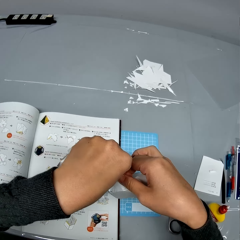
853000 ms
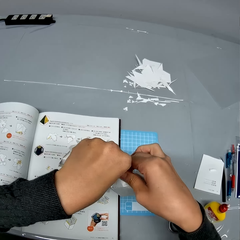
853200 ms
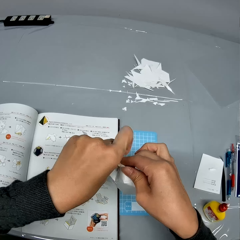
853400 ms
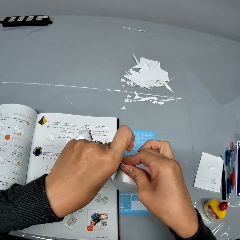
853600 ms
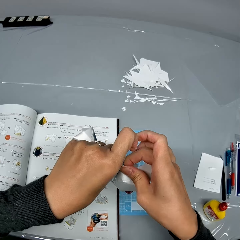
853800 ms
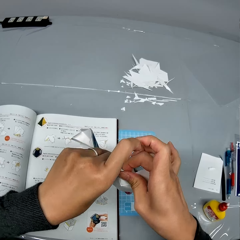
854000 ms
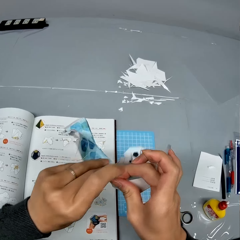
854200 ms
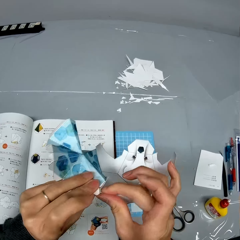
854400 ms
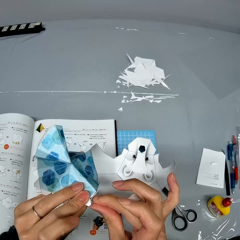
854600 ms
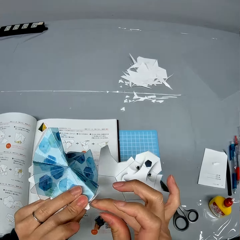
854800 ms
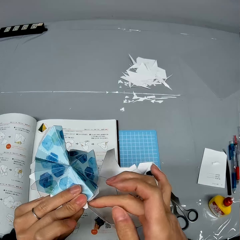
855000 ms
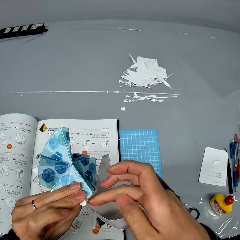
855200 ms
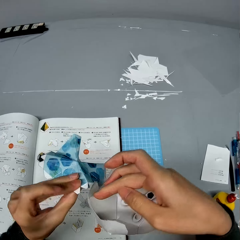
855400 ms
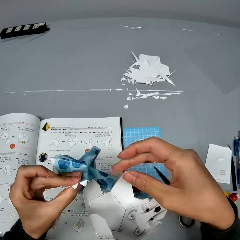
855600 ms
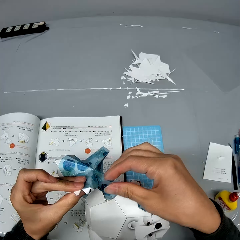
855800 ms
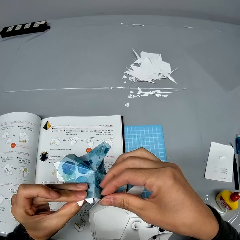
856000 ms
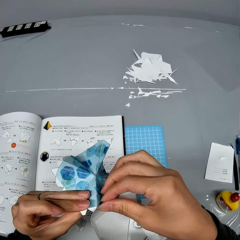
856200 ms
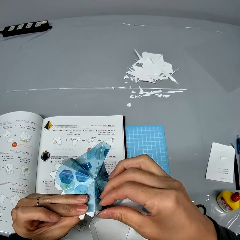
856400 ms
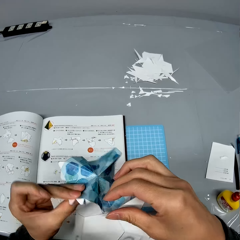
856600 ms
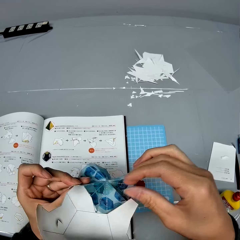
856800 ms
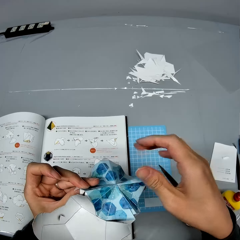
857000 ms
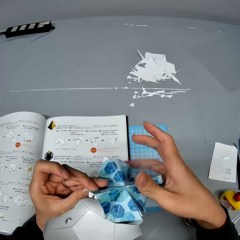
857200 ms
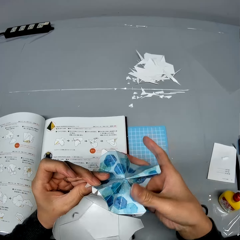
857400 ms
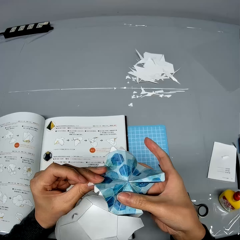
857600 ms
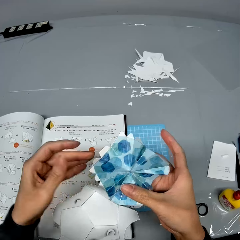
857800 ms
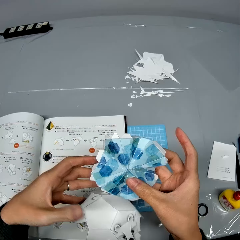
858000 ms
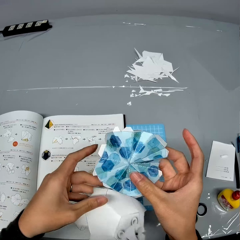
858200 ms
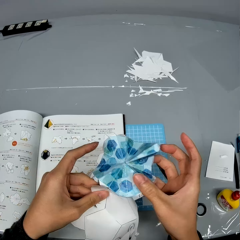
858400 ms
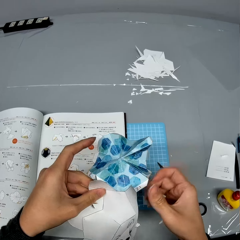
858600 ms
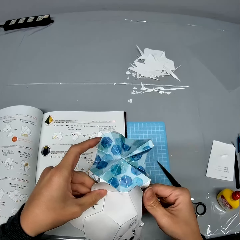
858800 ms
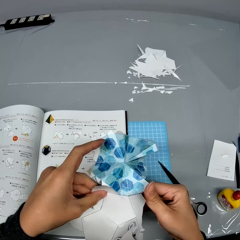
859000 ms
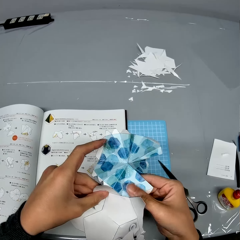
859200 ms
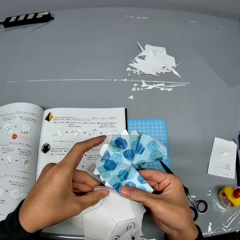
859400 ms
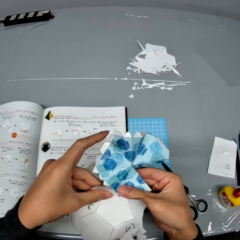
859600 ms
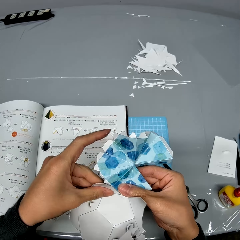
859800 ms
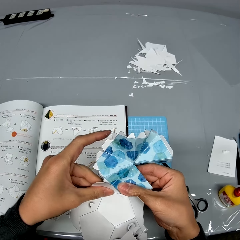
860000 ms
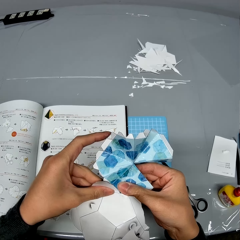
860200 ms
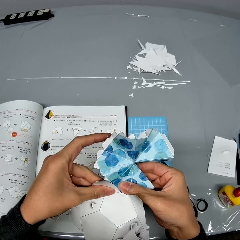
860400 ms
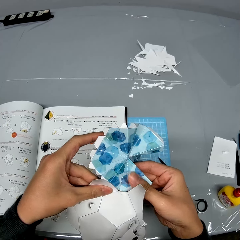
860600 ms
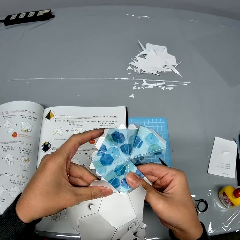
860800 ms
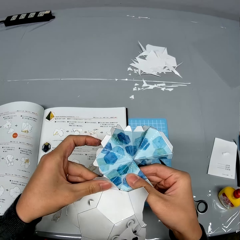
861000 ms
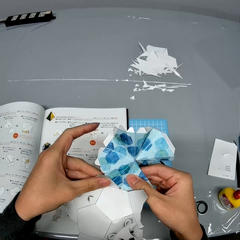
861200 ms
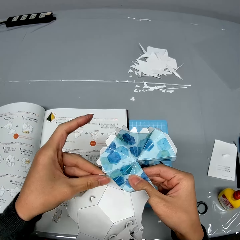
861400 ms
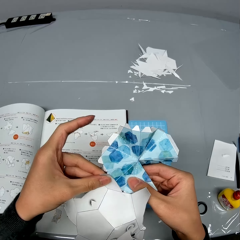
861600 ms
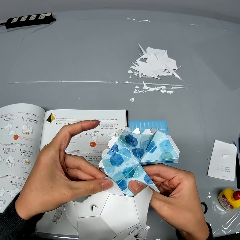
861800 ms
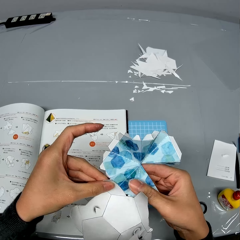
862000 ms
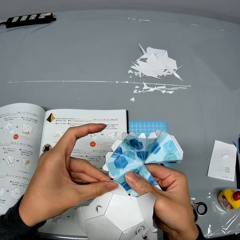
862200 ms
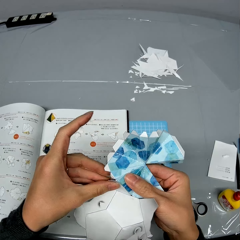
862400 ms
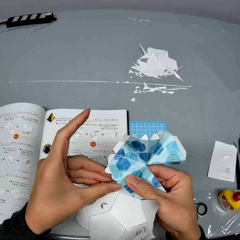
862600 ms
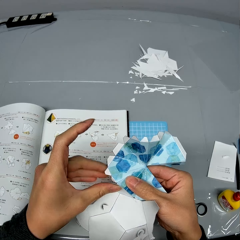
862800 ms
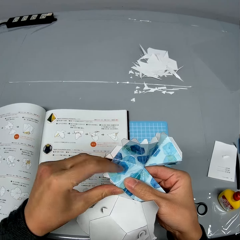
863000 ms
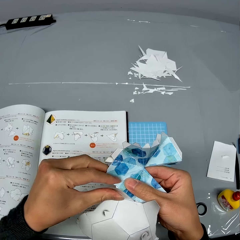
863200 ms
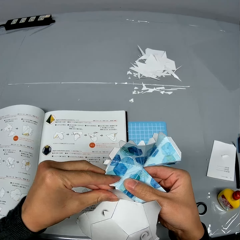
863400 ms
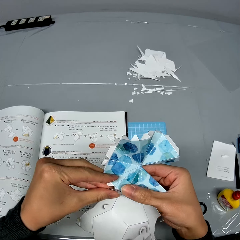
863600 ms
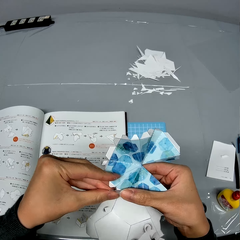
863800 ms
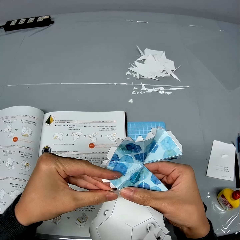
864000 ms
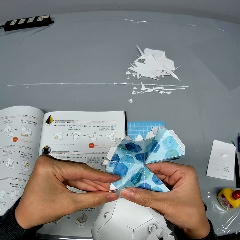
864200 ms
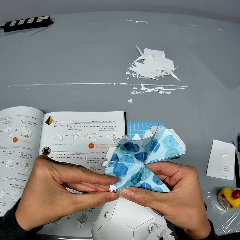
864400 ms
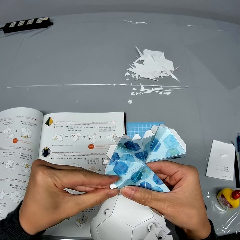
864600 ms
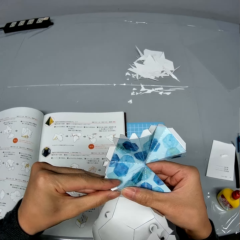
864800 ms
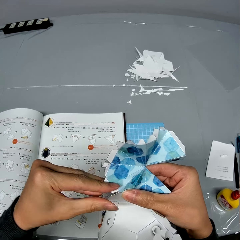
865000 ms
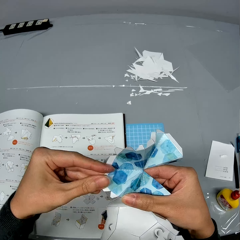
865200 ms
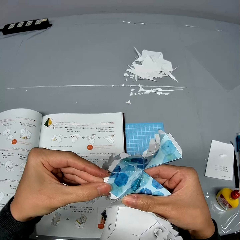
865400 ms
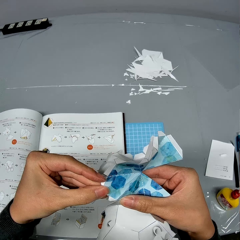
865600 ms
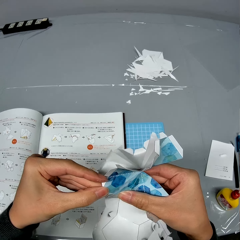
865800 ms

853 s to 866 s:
The camera wearer turns the paper craft. They fix the paper craft.

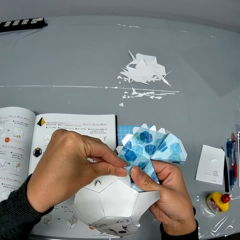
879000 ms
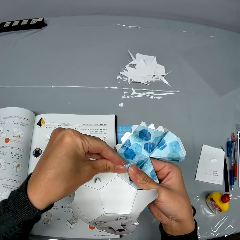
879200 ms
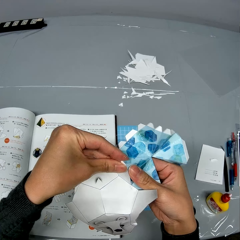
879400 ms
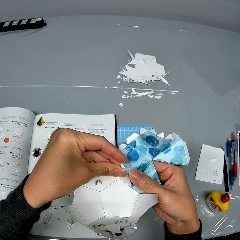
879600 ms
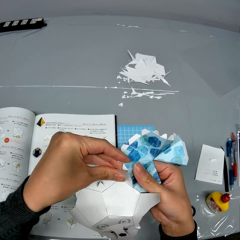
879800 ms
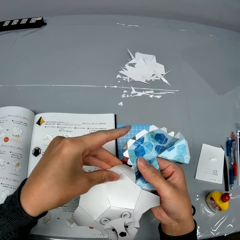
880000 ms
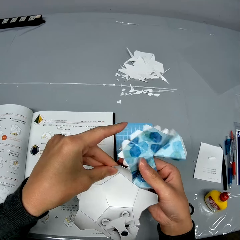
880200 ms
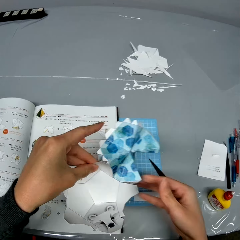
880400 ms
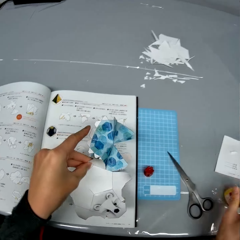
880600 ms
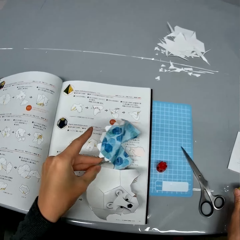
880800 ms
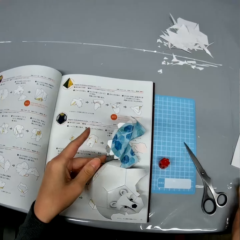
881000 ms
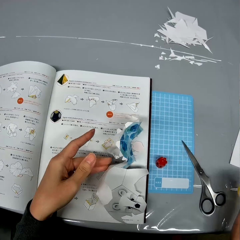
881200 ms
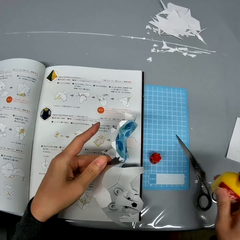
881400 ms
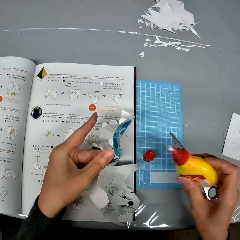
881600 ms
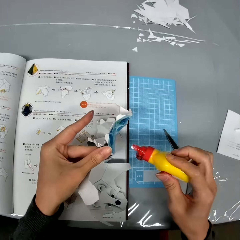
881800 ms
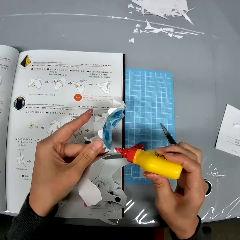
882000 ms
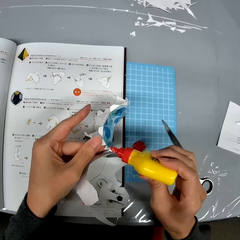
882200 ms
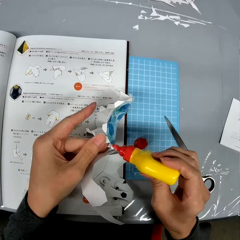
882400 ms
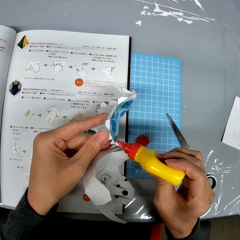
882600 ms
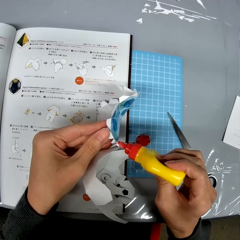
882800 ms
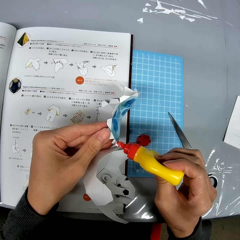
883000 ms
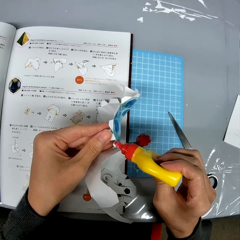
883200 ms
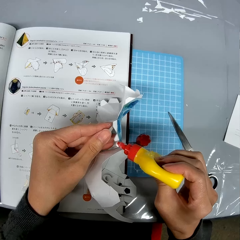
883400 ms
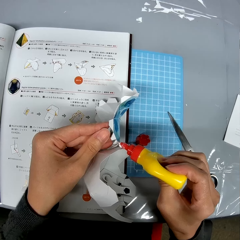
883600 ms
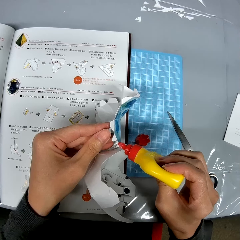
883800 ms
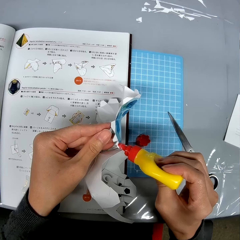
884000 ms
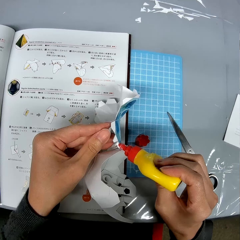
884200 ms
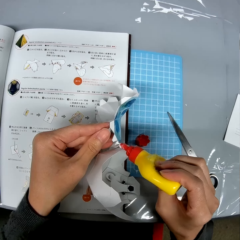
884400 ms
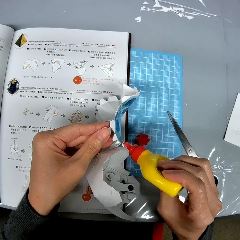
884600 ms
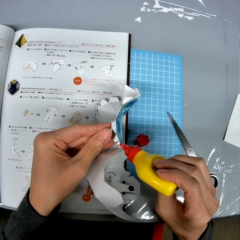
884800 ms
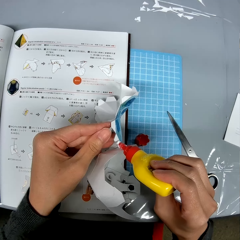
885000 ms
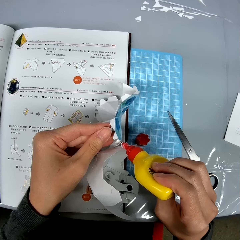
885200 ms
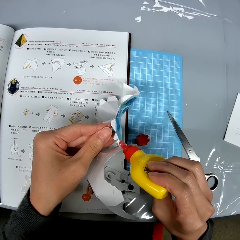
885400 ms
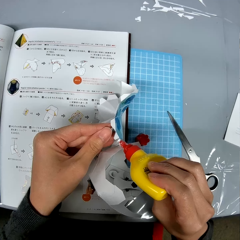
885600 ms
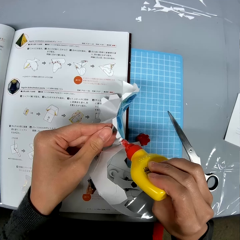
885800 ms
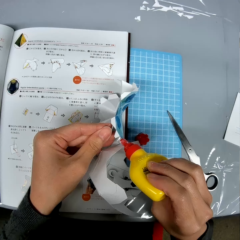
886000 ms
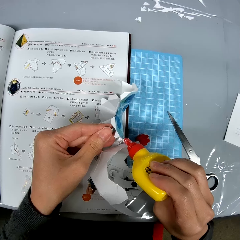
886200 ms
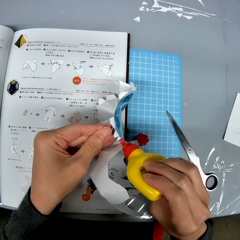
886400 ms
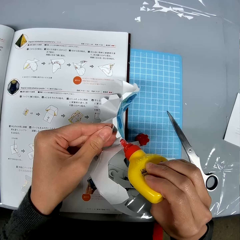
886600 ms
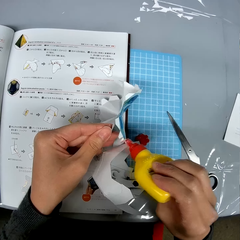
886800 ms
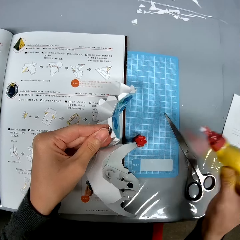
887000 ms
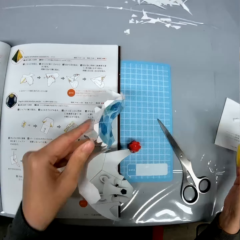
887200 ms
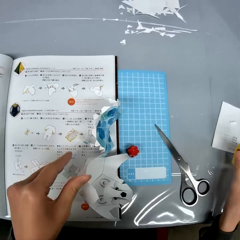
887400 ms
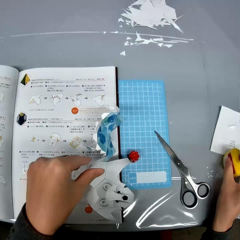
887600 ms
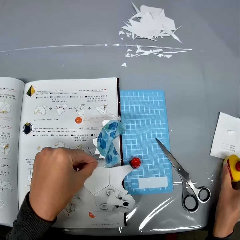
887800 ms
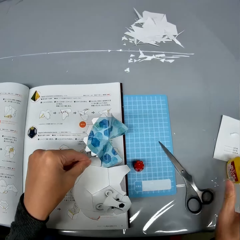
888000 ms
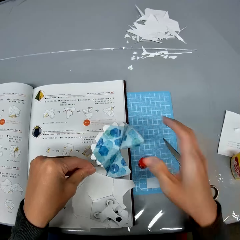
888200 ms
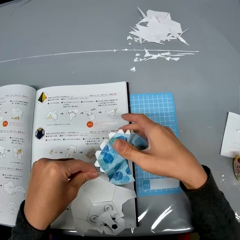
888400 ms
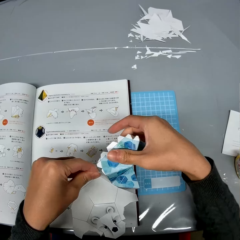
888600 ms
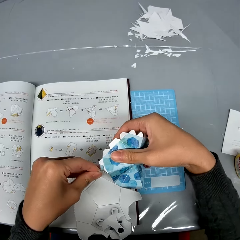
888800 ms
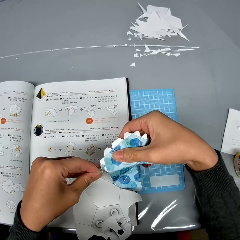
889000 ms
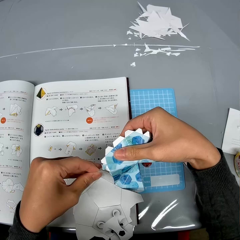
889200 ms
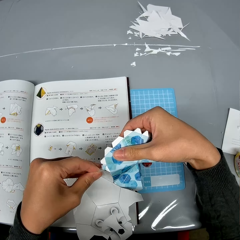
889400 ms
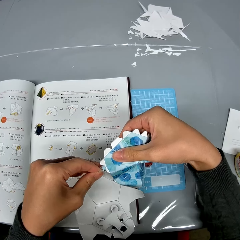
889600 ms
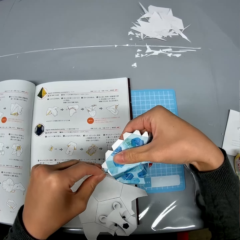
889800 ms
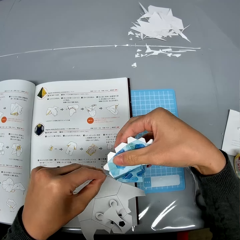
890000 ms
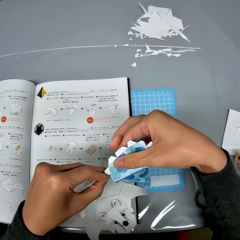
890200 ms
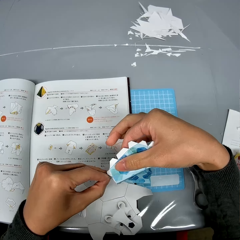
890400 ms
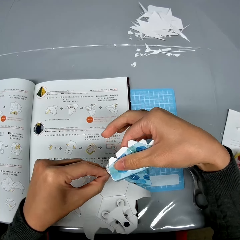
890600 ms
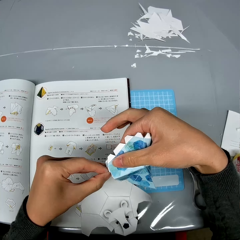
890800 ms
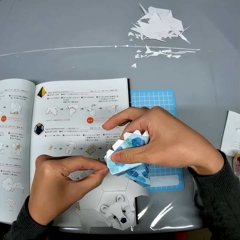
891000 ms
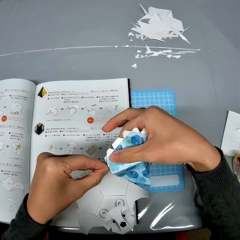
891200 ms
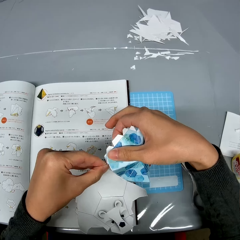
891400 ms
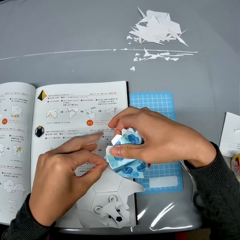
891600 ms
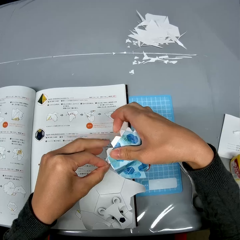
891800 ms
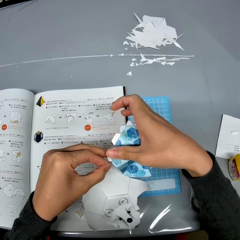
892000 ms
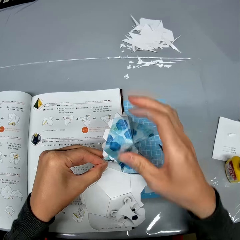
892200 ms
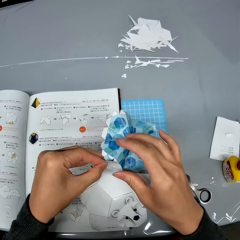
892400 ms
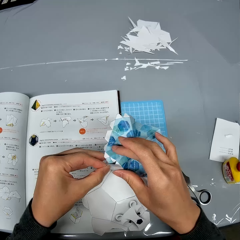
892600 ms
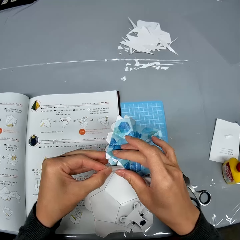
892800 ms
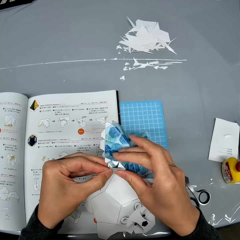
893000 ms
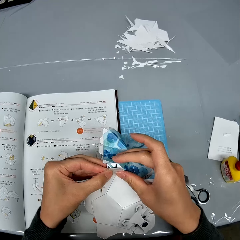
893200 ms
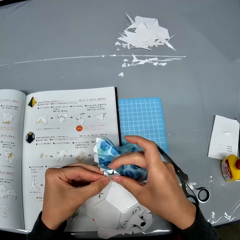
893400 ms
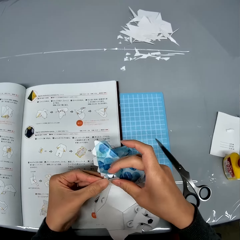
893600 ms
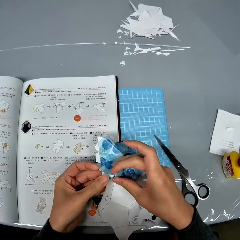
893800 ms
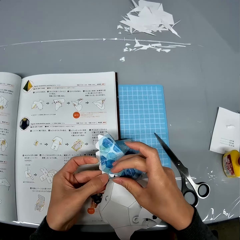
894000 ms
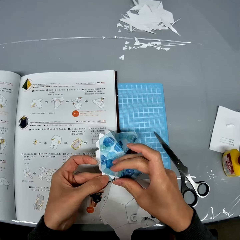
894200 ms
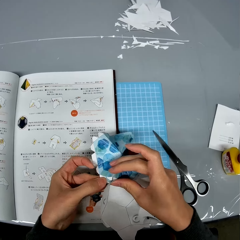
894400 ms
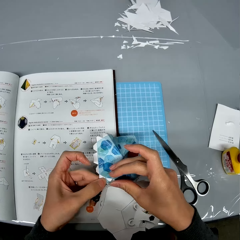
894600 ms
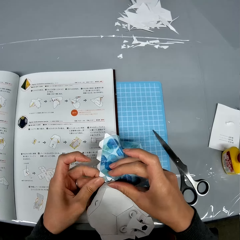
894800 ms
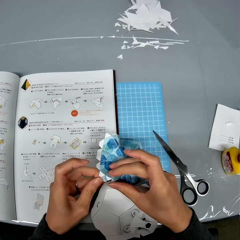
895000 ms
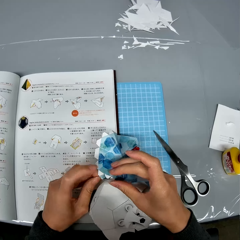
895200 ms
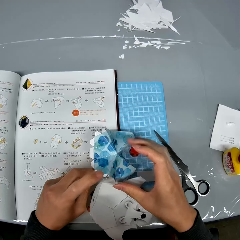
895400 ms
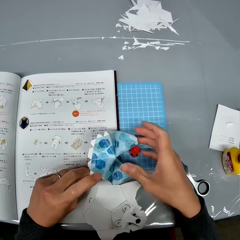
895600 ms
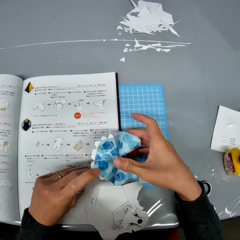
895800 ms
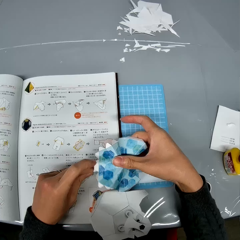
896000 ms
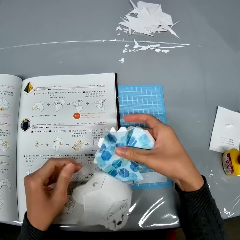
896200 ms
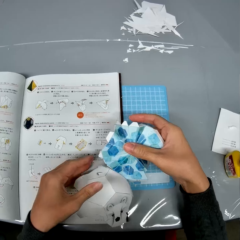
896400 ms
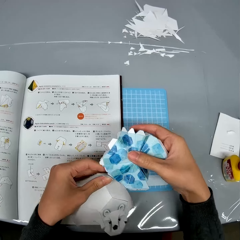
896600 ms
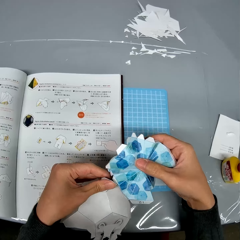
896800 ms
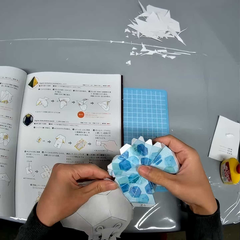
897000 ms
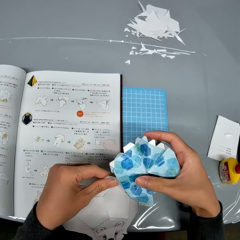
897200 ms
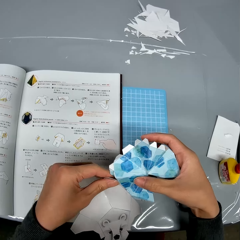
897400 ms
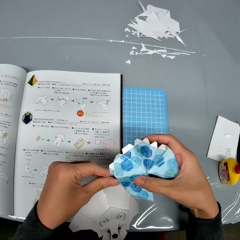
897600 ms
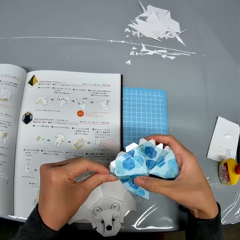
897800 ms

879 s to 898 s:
The camera wearer places the pieces of paper craft on the paper craft chart on the table with his left hand. He picks up a bottle of glue from the table with his right hand. He applies the glue to the pieces of paper craft in his left hand. He drops the glue bottle on the table with his right hand. He picks the pieces of paper craft from the table with his left hand. He handles the pieces of paper craft with his hands. He sticks the paper craft pieces.
